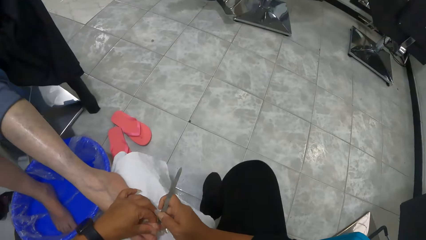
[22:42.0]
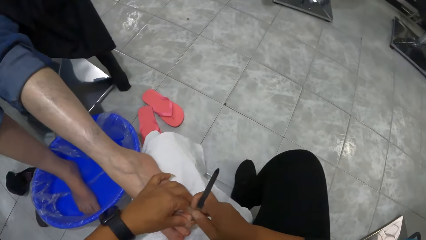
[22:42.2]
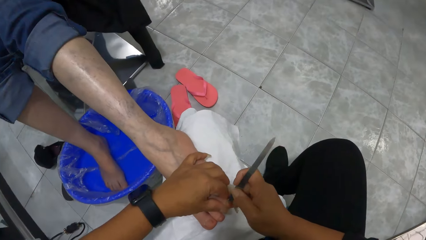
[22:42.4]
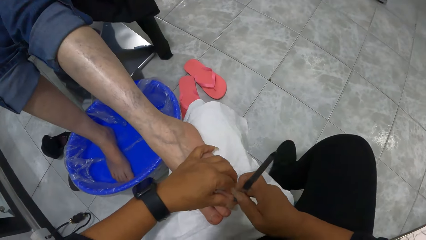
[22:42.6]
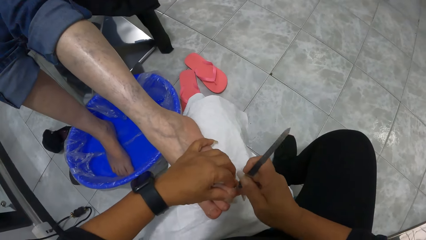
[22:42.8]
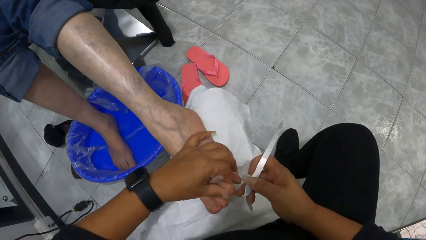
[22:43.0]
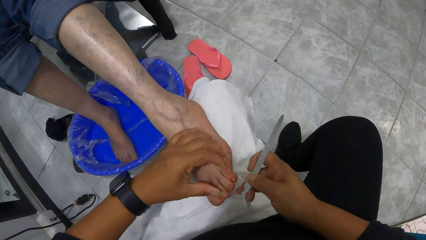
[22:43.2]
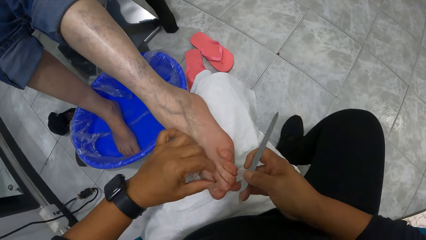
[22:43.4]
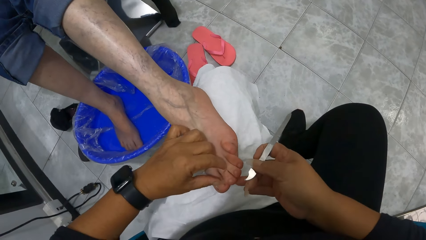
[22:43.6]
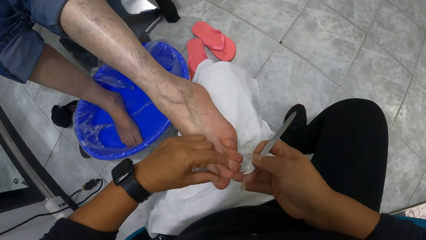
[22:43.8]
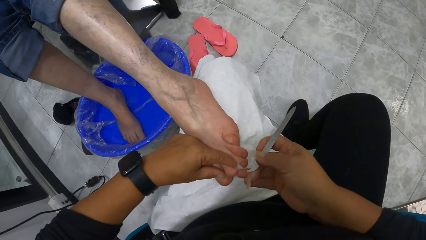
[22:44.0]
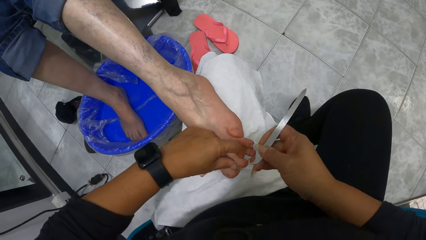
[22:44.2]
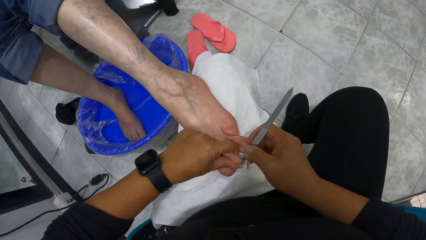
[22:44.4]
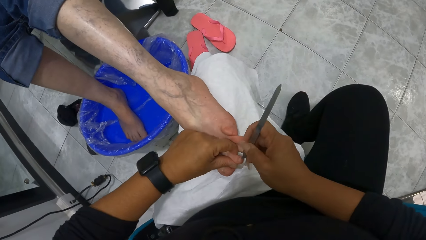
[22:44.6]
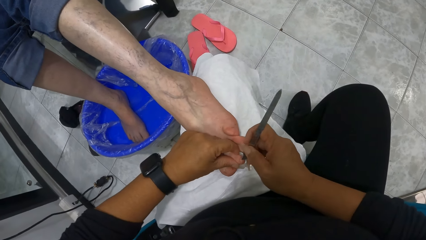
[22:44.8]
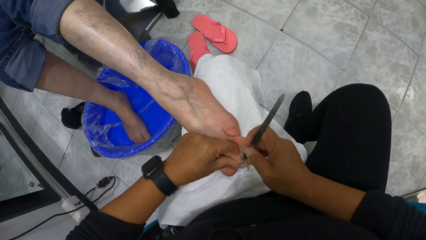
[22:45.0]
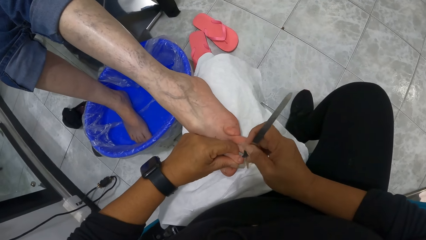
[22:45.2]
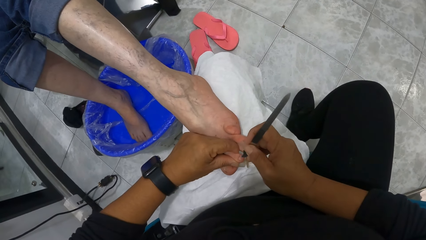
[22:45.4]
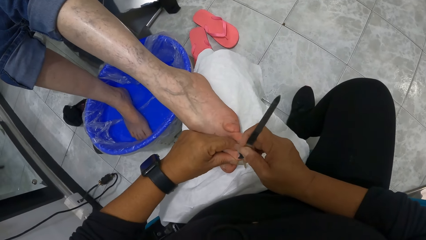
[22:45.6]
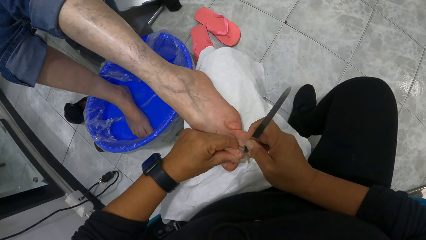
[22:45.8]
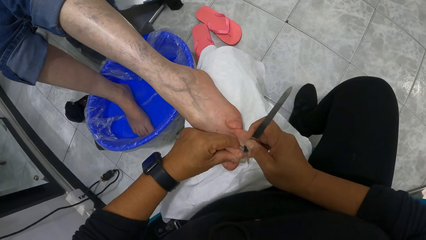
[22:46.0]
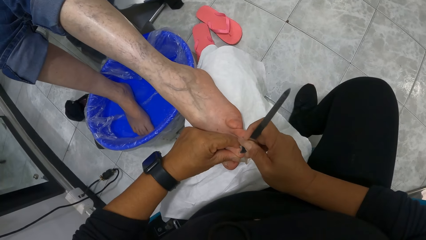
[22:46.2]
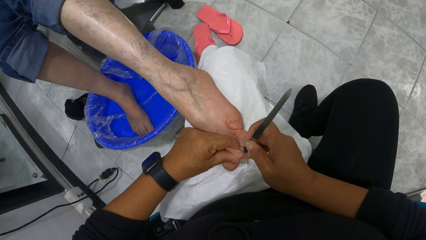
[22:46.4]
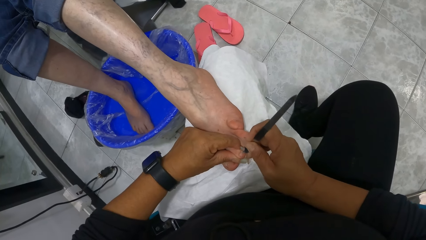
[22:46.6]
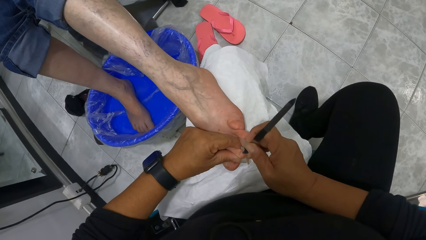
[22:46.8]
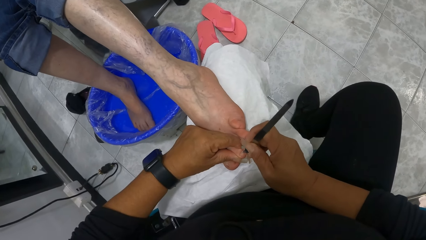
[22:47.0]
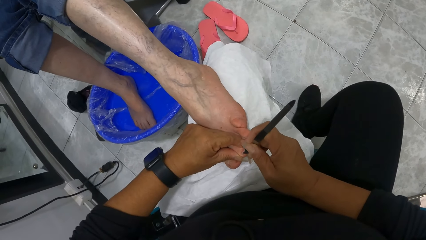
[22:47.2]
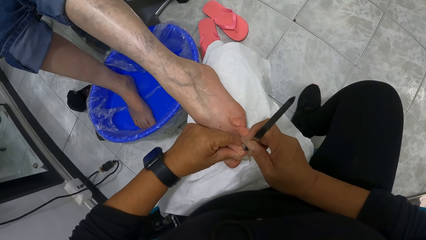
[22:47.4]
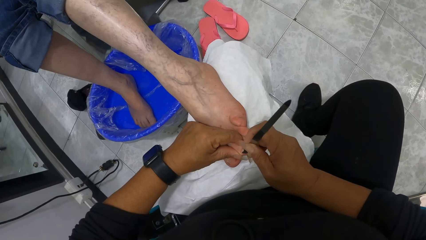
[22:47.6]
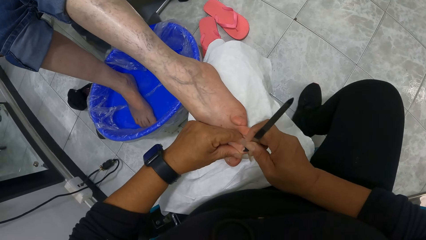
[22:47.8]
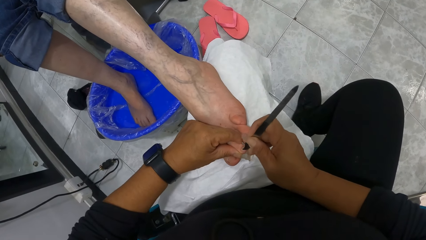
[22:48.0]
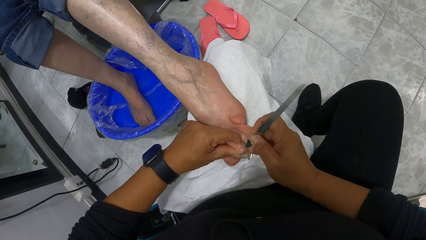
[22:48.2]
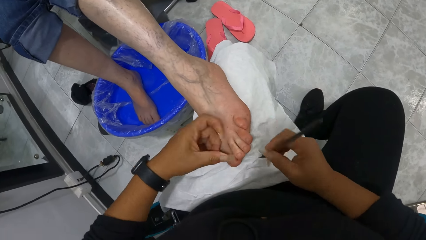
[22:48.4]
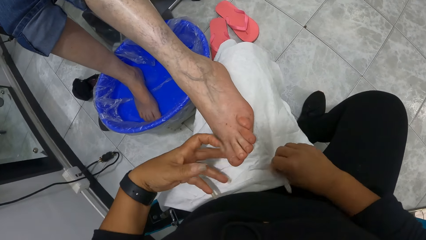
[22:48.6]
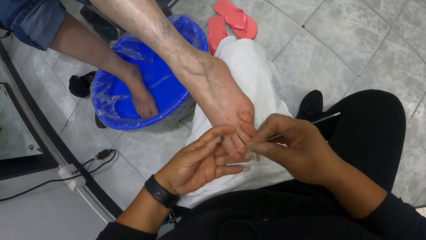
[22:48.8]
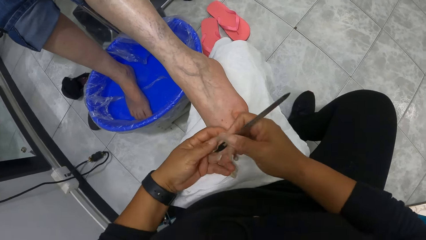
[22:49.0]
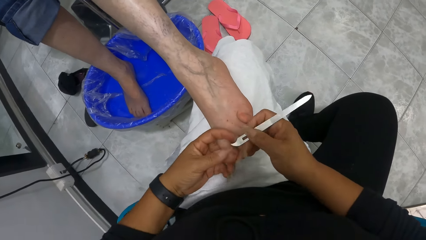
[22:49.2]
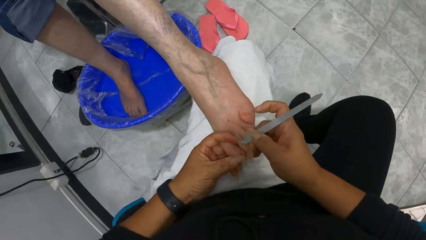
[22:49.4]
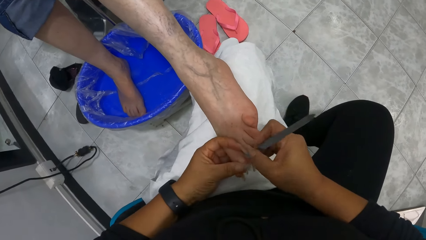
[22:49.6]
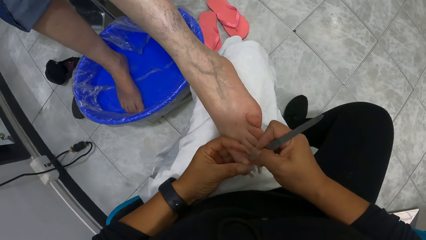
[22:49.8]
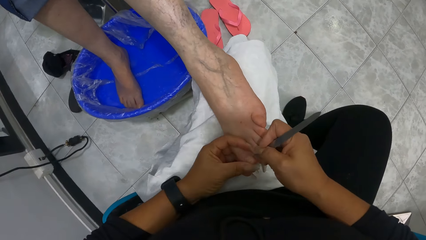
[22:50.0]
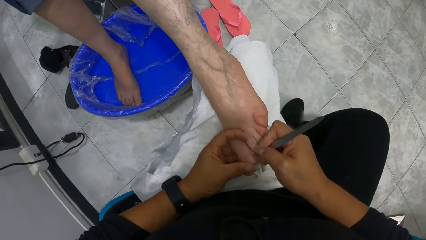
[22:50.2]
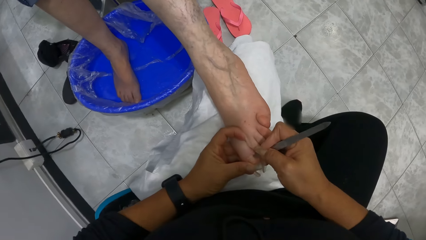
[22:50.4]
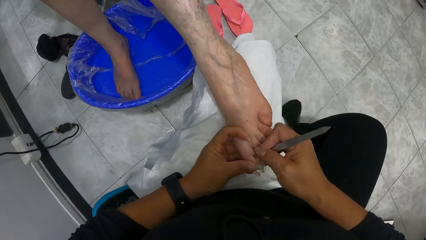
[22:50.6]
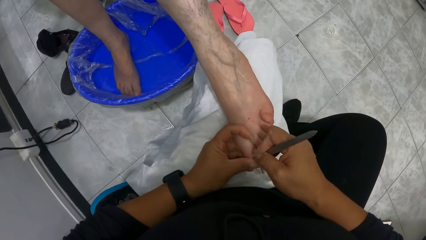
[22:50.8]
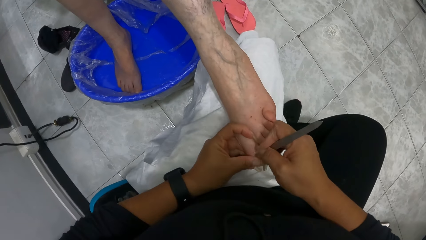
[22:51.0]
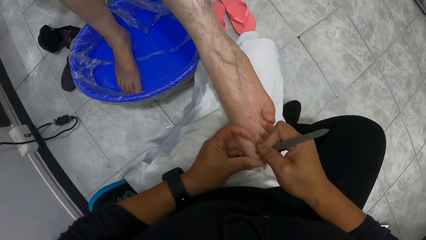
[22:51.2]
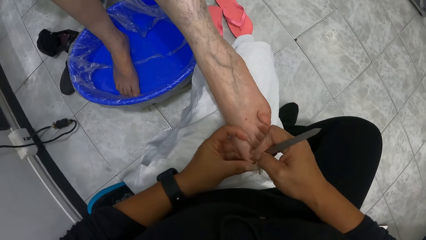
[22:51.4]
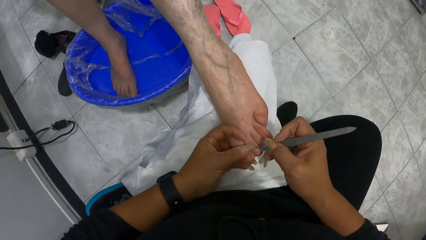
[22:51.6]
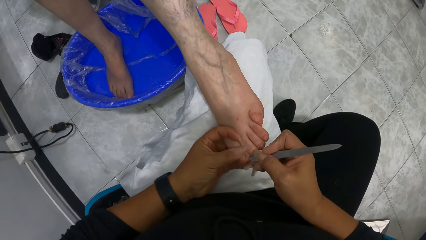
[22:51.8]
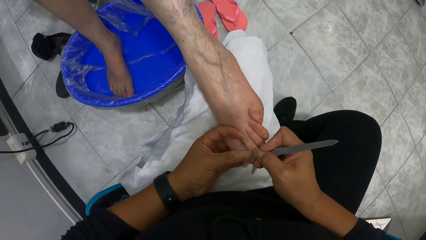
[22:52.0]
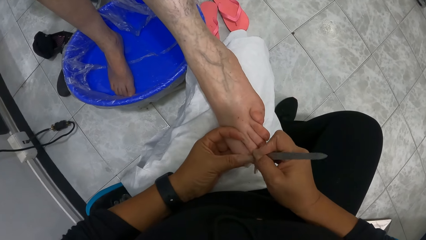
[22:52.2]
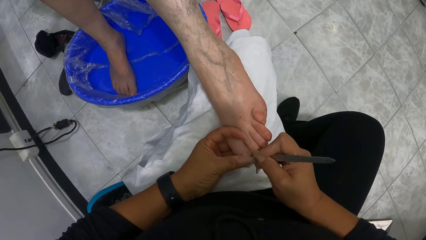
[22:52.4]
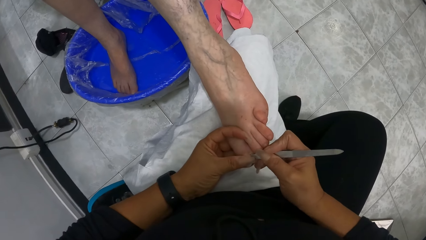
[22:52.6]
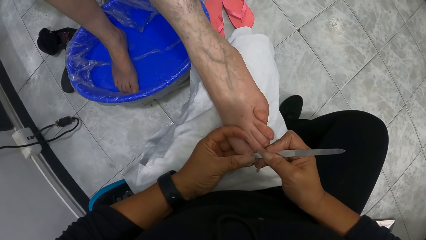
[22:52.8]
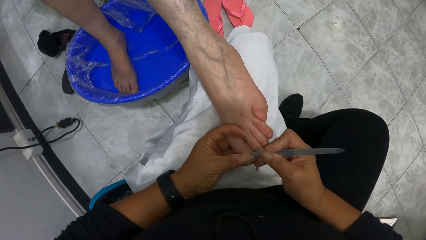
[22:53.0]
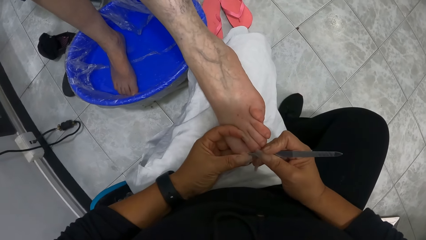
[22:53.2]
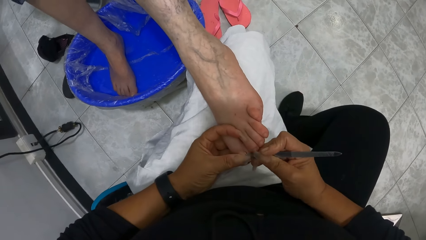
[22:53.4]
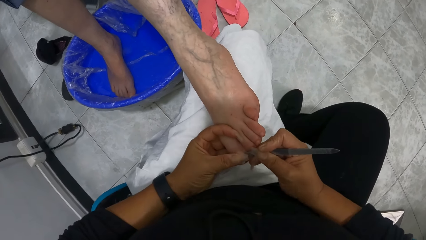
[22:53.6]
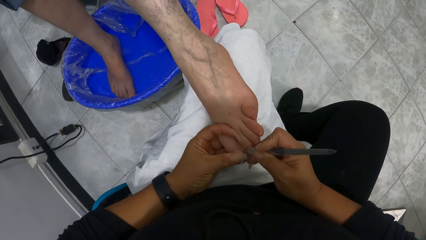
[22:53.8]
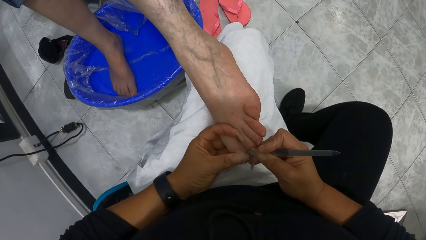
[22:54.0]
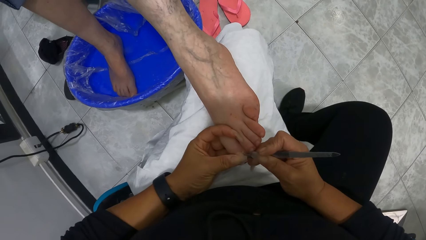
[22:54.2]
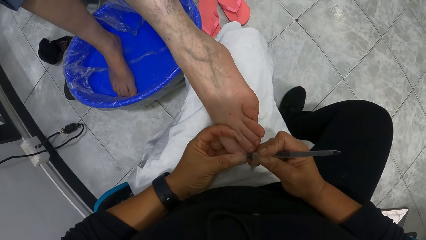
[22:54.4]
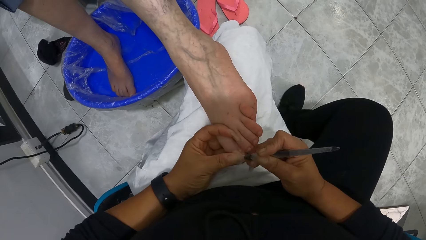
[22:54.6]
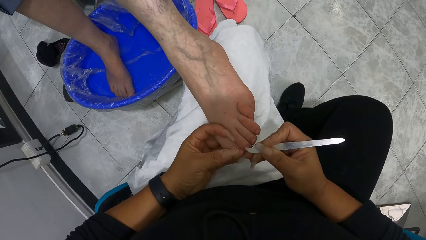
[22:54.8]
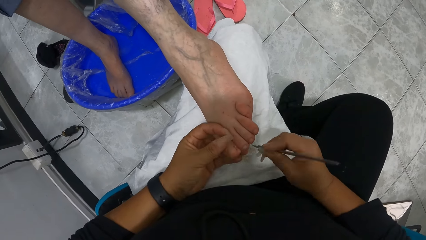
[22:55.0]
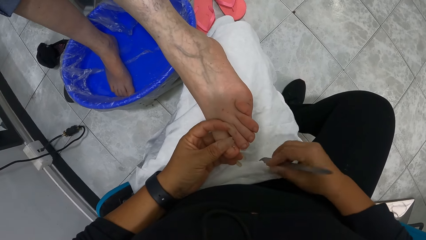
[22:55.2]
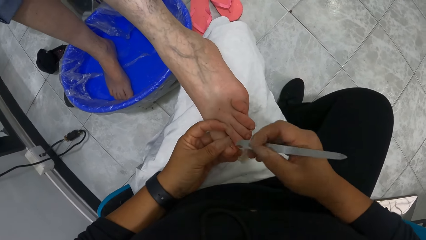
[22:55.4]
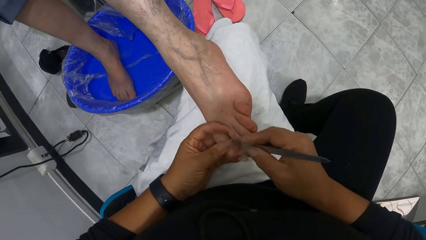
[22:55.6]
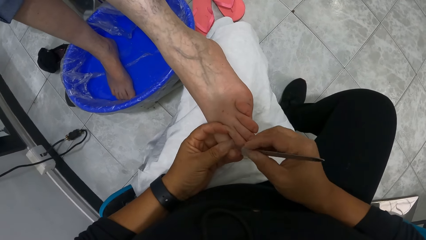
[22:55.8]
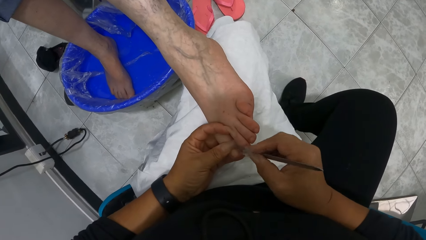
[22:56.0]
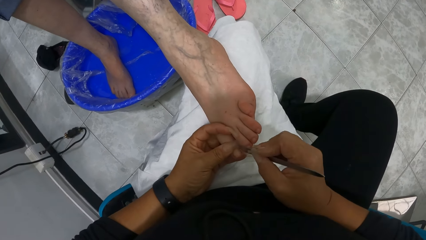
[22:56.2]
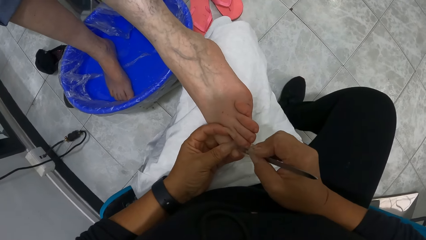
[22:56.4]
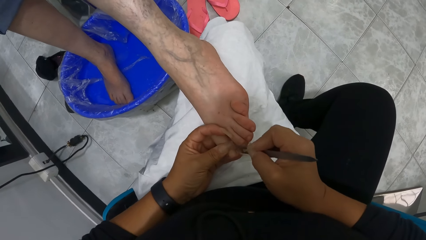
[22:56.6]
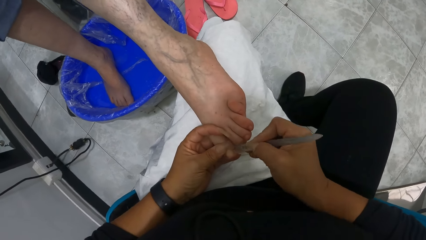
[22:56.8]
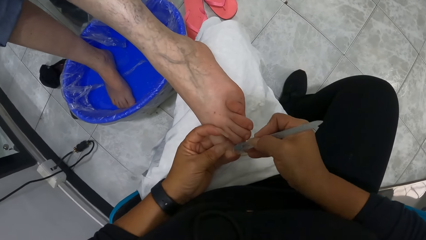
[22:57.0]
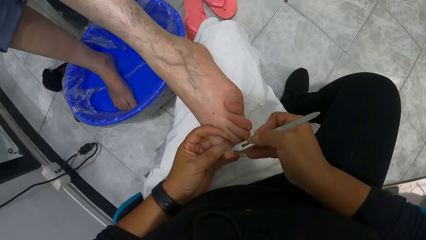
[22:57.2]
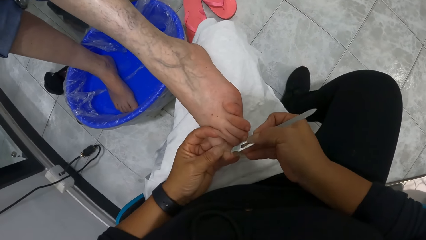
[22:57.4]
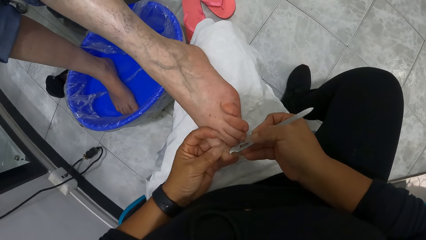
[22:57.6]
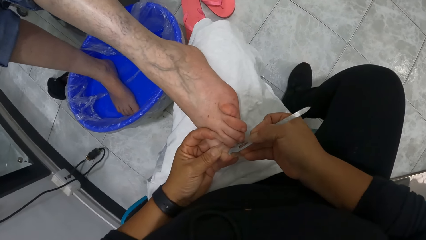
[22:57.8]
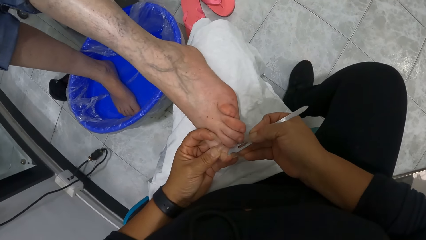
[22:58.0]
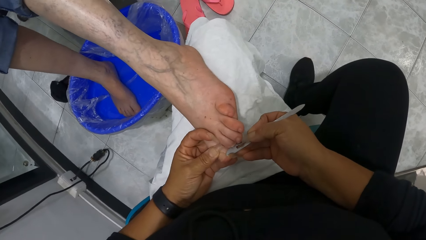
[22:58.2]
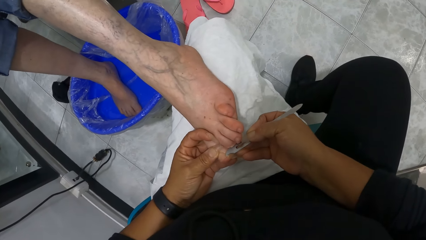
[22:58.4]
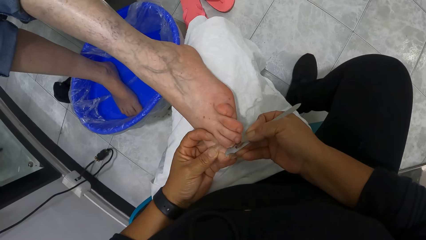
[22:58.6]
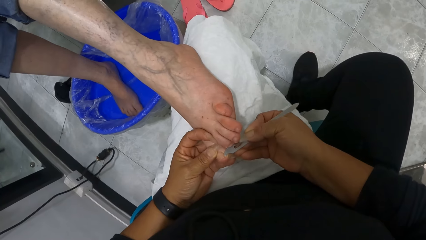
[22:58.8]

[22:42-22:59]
The camera wearer holds the woman's toe with her left hand. She files the woman's toe nail with the nail file in her right hand. She lifts her left hand from the toe. She wipes the file on the fabric. She holds the toe with her left hand. She removes dirt from the nail. She works on the toe with the cuticle stick with her right hand. She wipes the cuticle stick on a towel with her right hand. She removes dirt from the nail. She works on the toe with the cuticle stick with her right hand.
